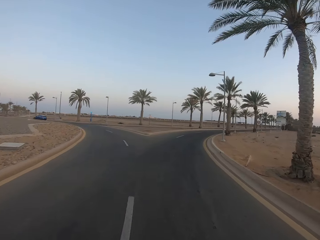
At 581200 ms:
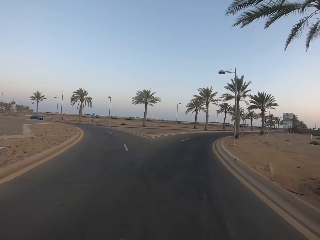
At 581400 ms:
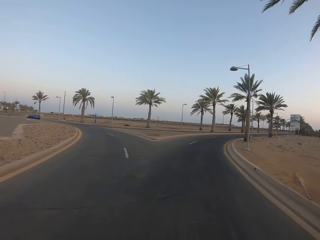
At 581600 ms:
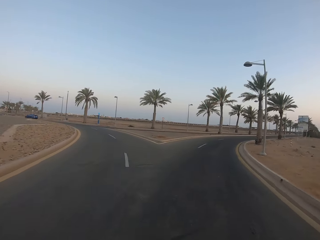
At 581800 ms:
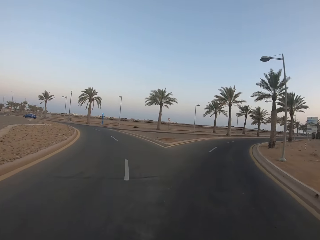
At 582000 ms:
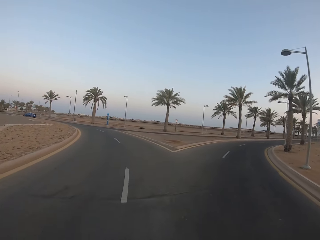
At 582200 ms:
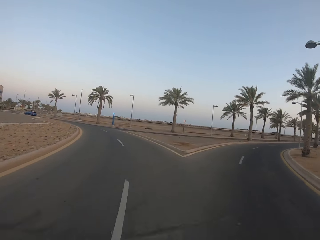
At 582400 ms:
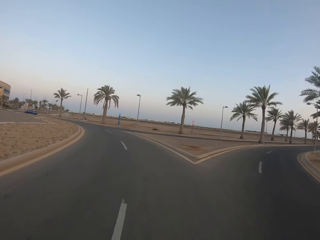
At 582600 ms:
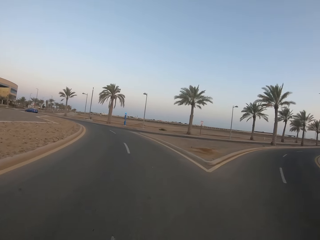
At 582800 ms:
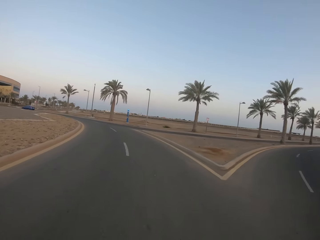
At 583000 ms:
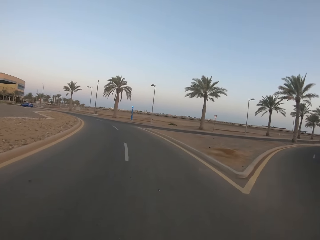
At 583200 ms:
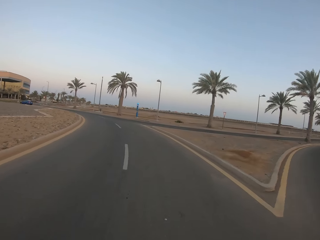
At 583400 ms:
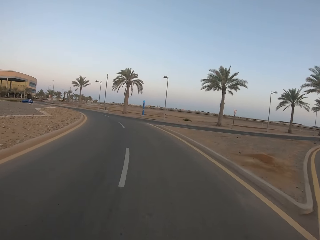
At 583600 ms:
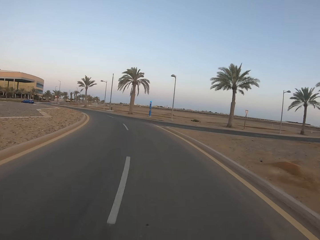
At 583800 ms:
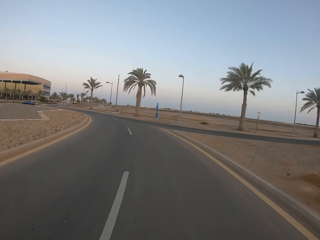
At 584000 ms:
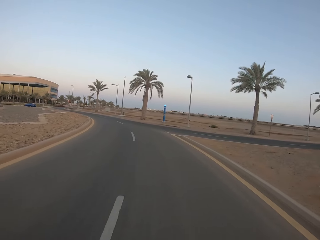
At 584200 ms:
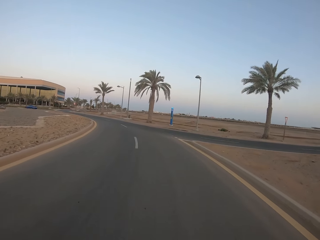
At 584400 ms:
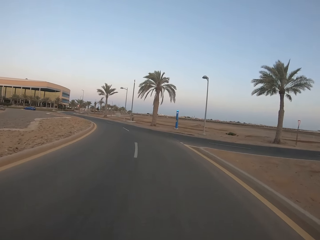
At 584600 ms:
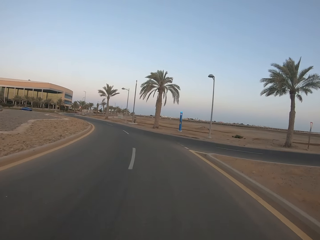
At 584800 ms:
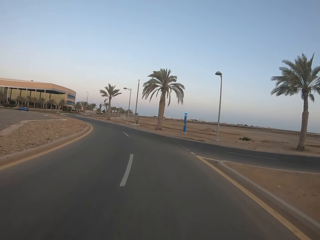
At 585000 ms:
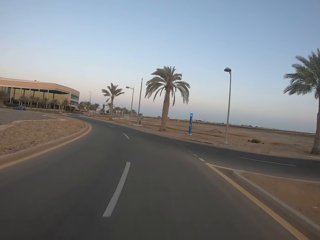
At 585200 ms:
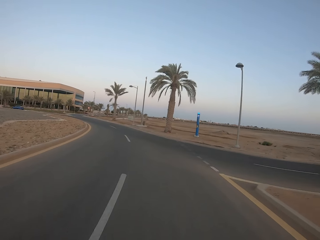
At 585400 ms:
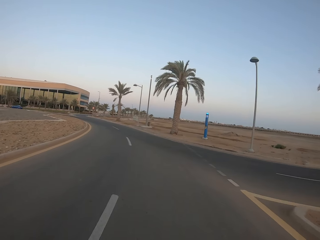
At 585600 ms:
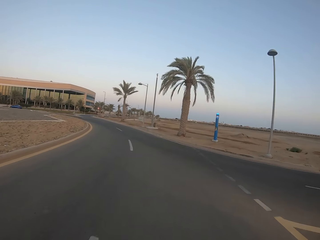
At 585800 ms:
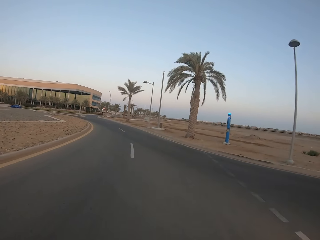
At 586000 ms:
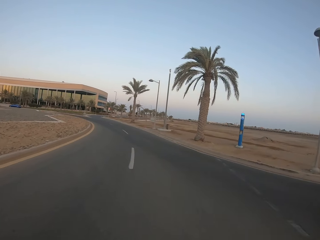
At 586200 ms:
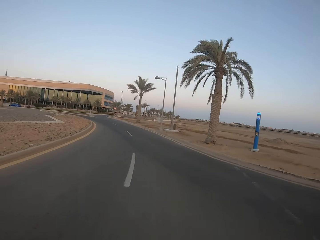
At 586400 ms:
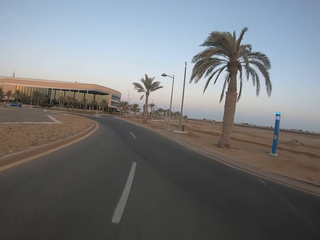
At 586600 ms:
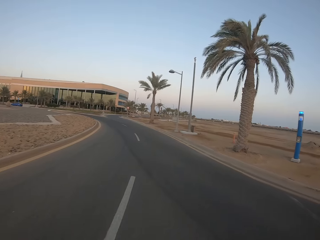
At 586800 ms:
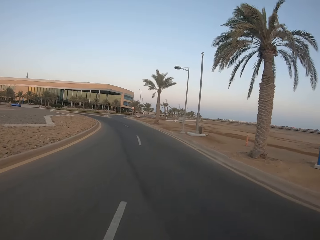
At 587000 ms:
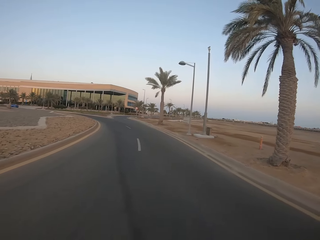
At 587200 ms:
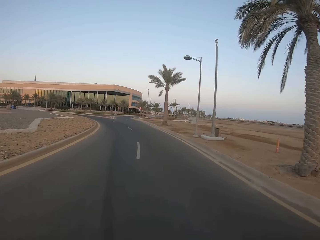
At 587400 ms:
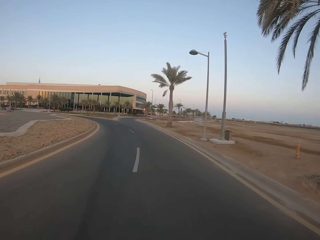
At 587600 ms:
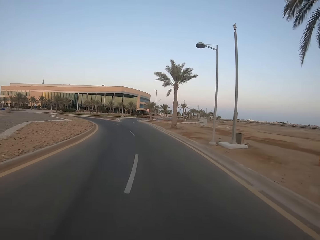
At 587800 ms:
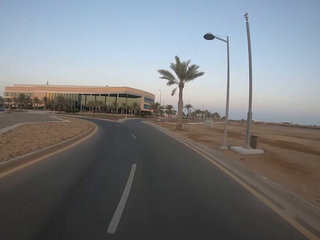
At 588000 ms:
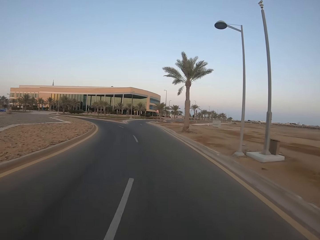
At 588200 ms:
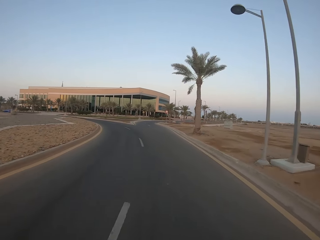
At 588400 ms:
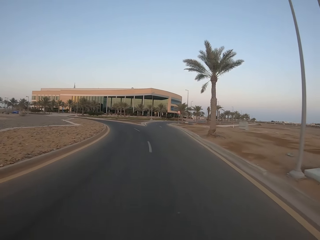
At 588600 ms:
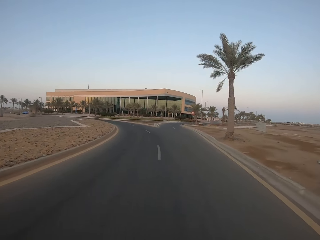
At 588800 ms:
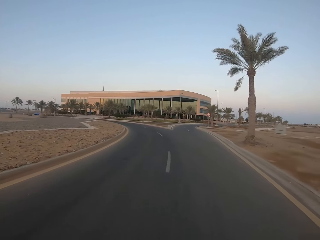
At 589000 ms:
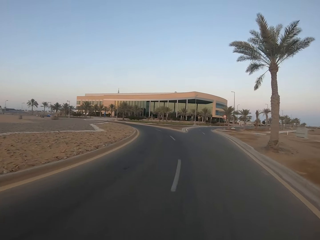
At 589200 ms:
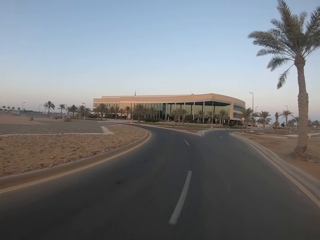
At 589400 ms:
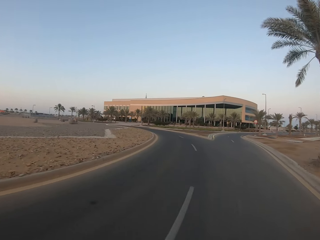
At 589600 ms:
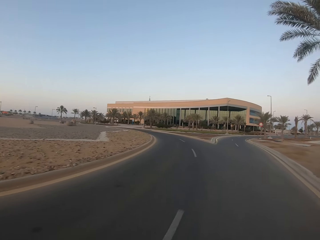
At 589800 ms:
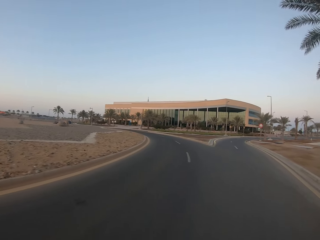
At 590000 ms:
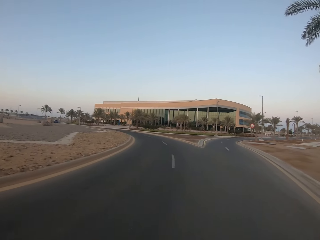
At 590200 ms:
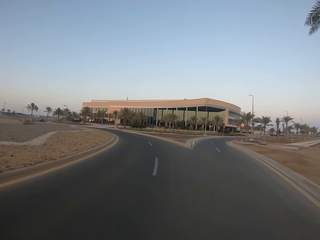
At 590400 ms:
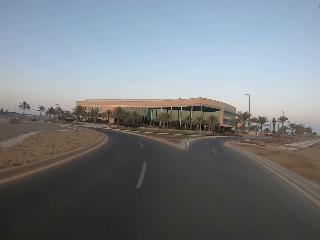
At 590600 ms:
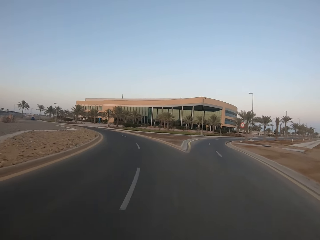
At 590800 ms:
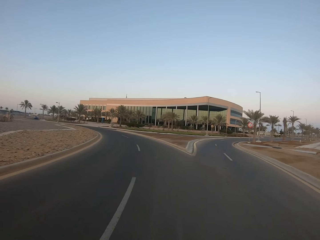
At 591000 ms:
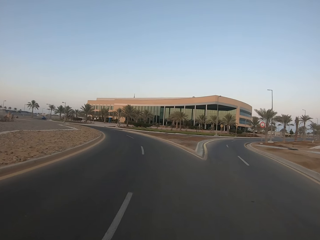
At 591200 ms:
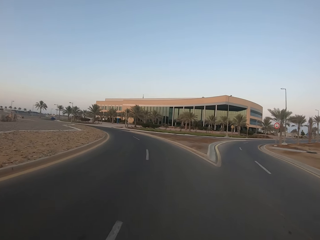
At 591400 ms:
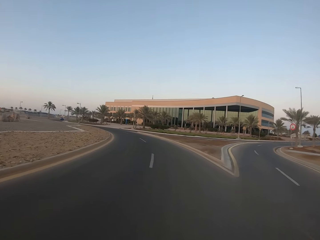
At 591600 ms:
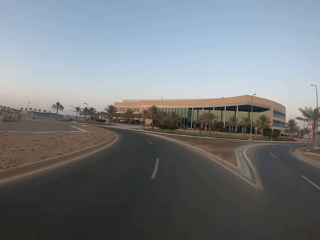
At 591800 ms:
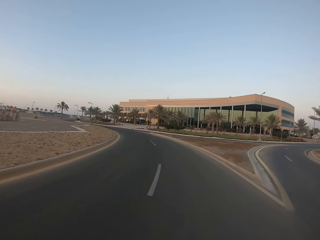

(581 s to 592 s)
The camera wearer turns left. They ride around the street.

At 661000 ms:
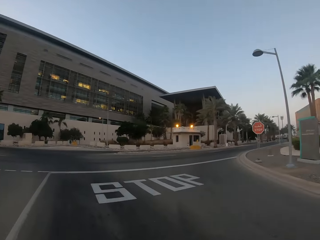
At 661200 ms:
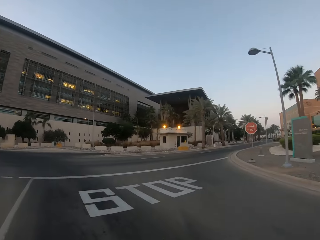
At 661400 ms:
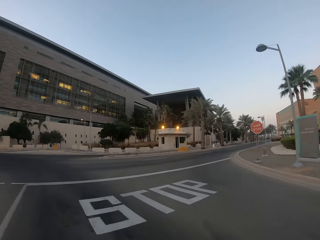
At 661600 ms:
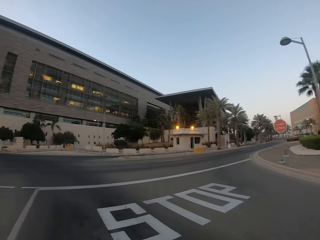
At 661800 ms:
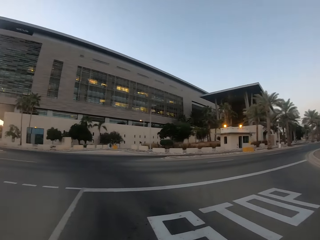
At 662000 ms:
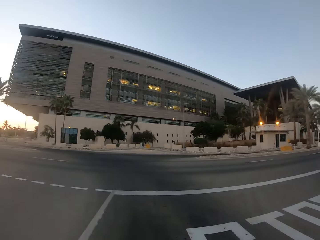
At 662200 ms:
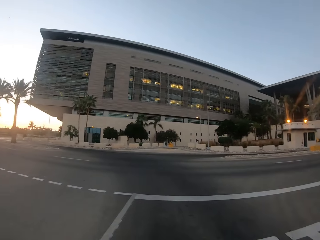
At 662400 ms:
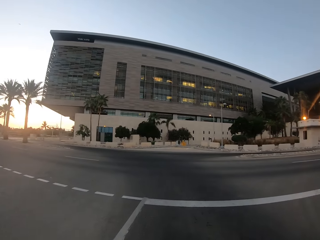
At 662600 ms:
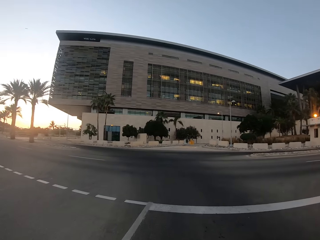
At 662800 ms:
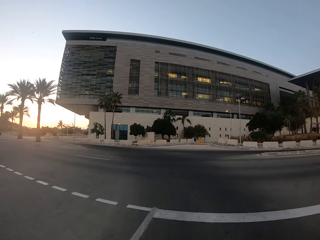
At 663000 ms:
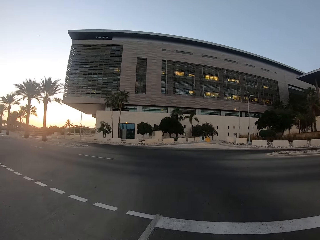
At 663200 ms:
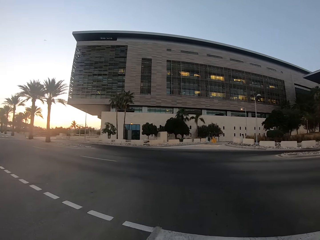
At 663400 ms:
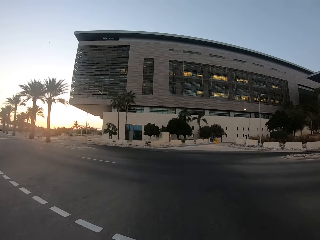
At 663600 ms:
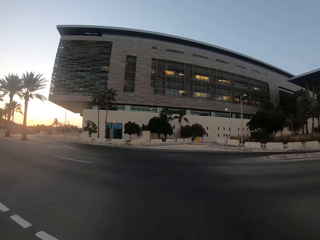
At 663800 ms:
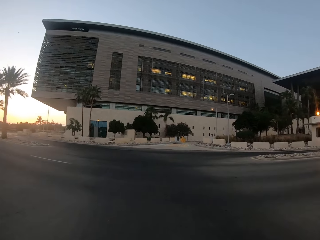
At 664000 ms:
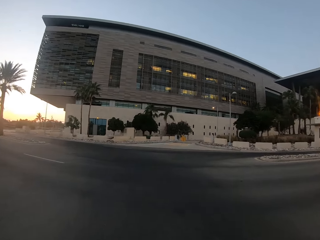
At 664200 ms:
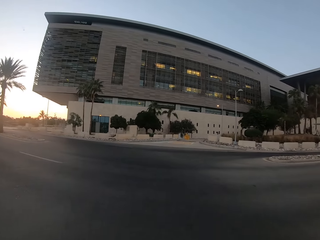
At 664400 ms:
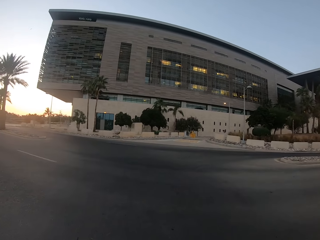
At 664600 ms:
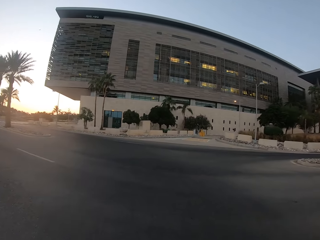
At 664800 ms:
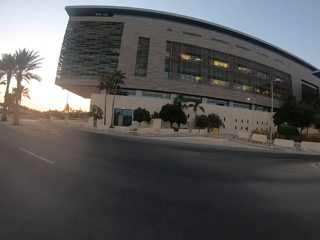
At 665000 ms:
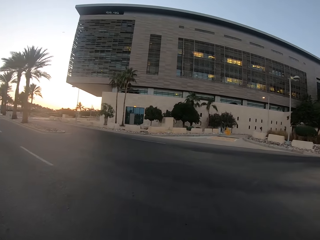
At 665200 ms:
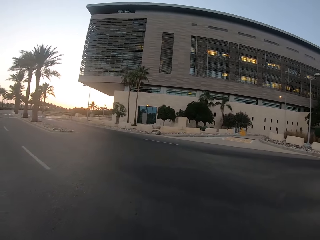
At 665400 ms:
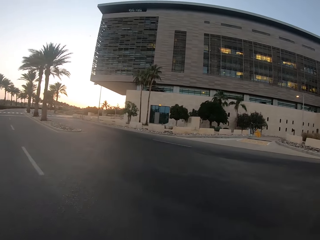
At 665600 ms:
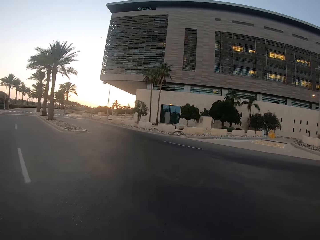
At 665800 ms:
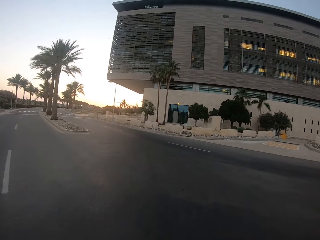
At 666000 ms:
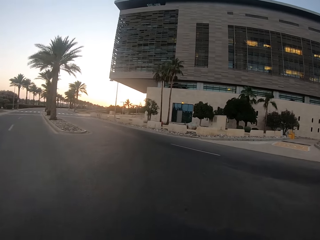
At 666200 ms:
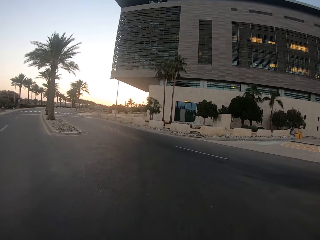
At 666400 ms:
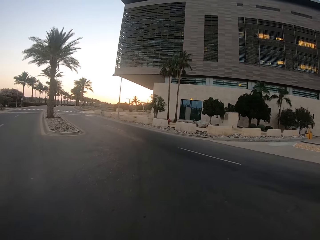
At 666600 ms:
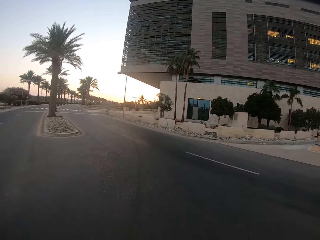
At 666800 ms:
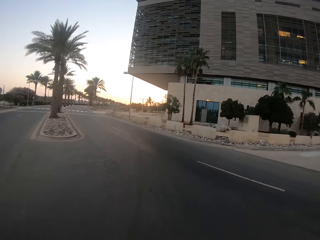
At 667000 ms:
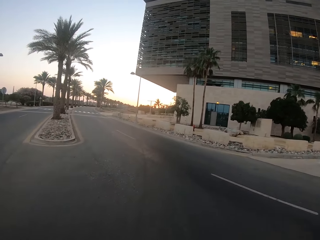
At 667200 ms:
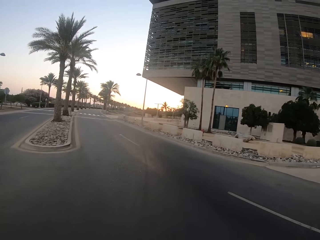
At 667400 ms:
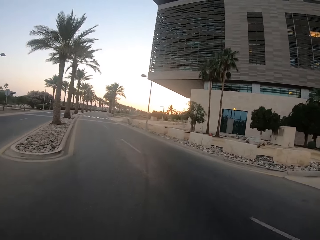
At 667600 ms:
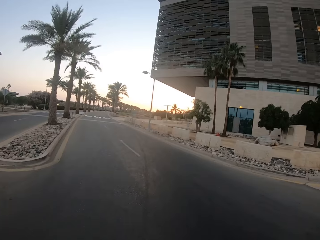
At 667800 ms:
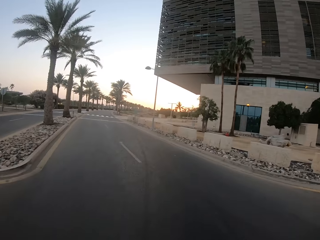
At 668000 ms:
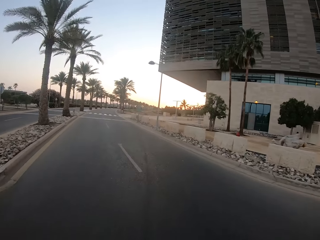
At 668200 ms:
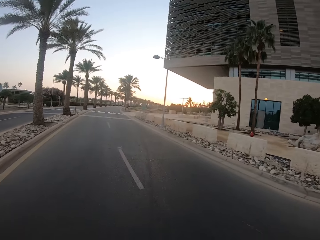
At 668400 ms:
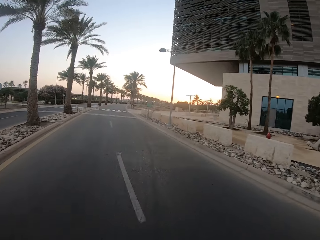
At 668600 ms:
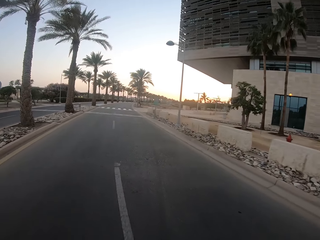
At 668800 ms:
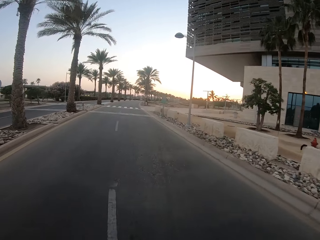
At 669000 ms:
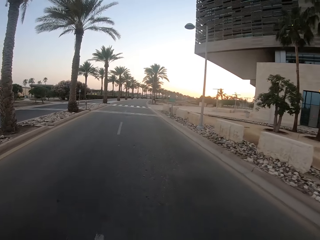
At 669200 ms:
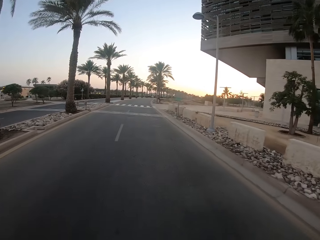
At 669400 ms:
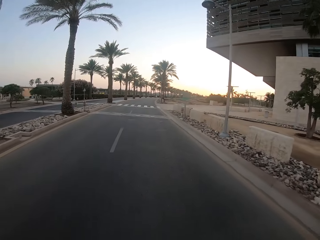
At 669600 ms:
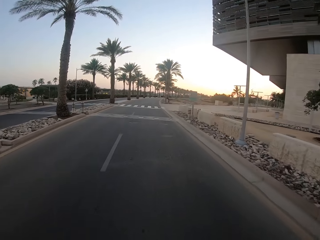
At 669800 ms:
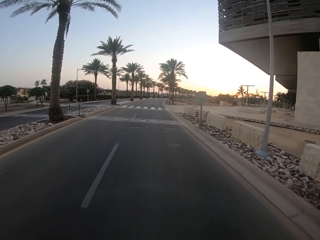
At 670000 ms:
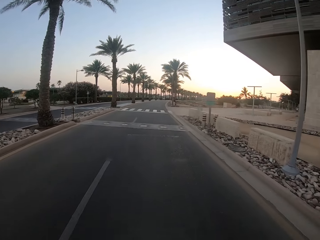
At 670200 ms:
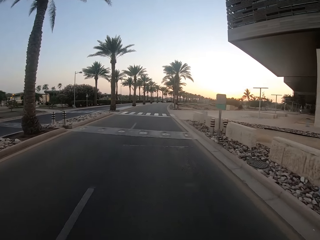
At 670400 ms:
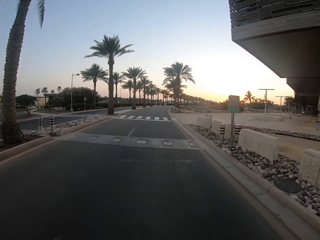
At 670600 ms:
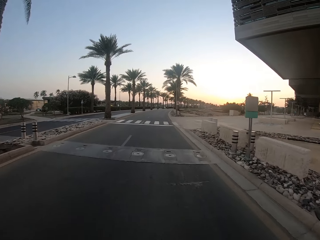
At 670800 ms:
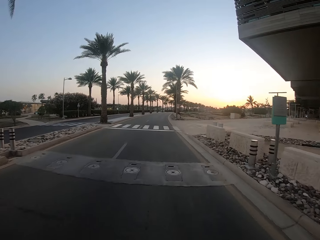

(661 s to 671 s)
The camera wearer looks around. They ride around the street.
